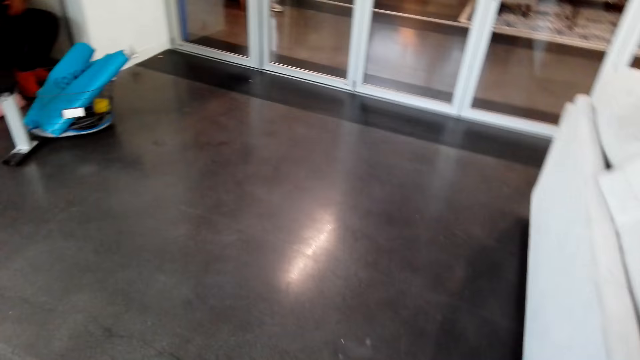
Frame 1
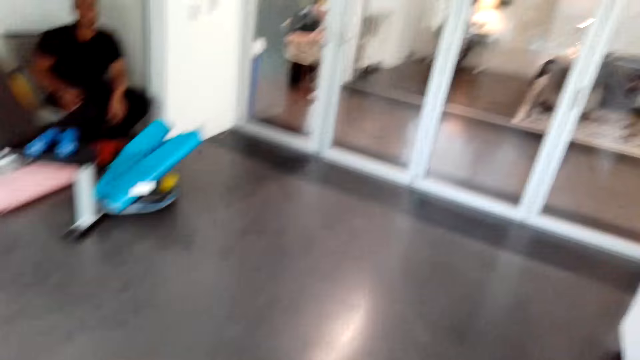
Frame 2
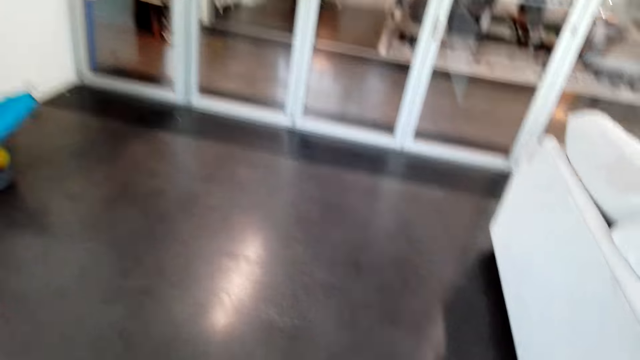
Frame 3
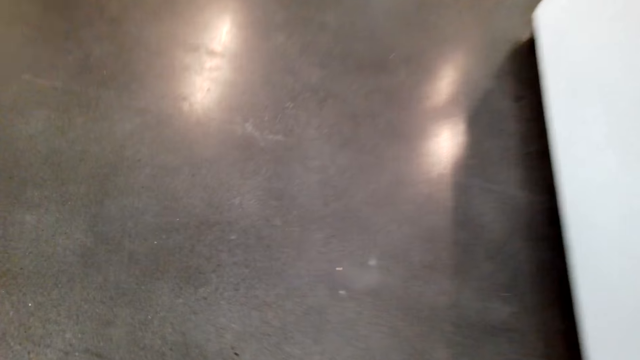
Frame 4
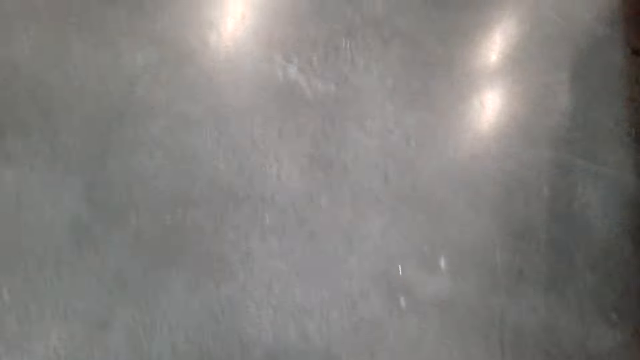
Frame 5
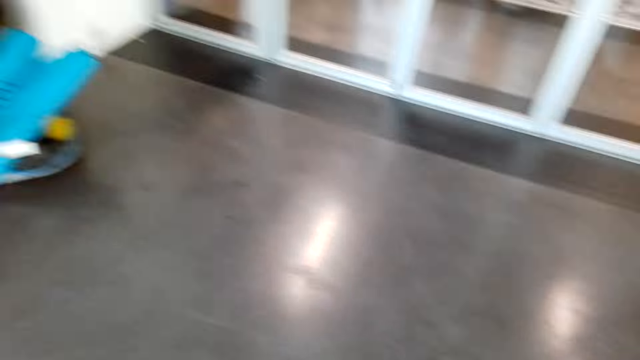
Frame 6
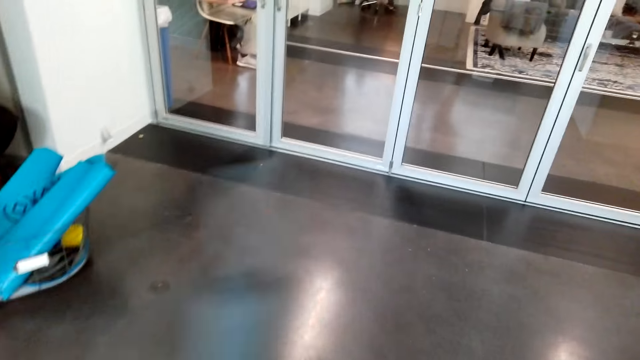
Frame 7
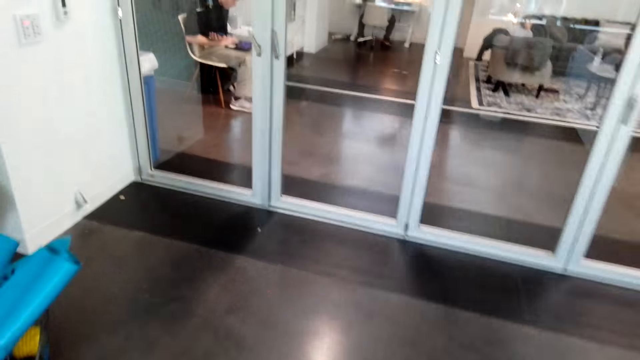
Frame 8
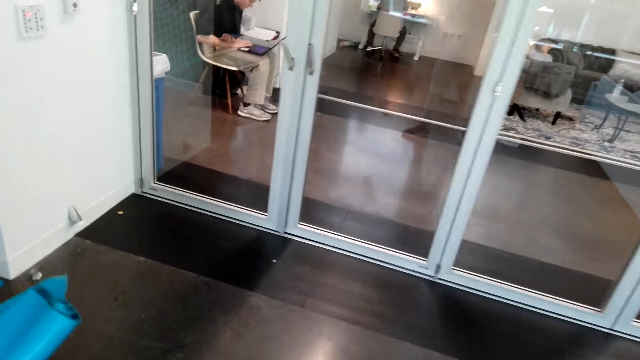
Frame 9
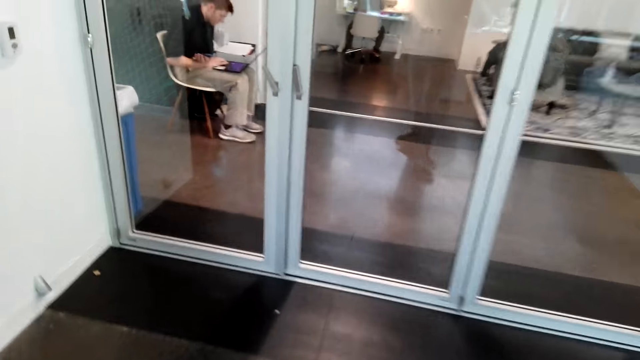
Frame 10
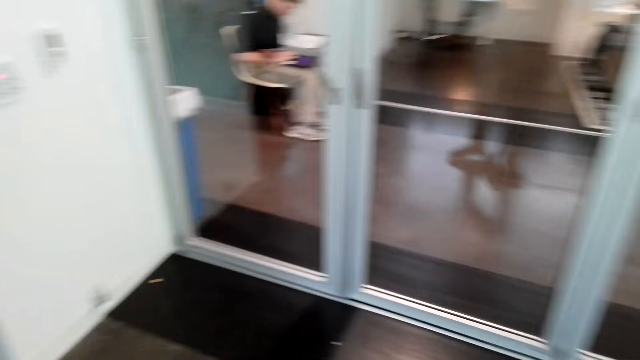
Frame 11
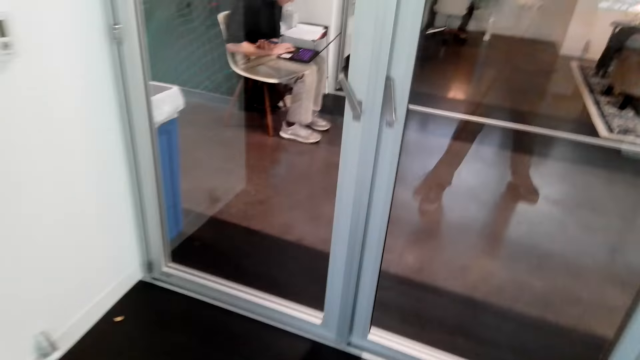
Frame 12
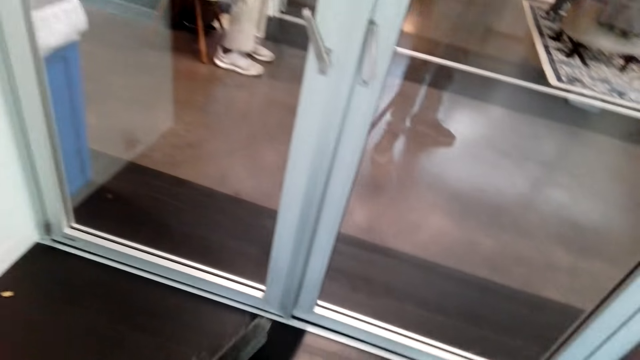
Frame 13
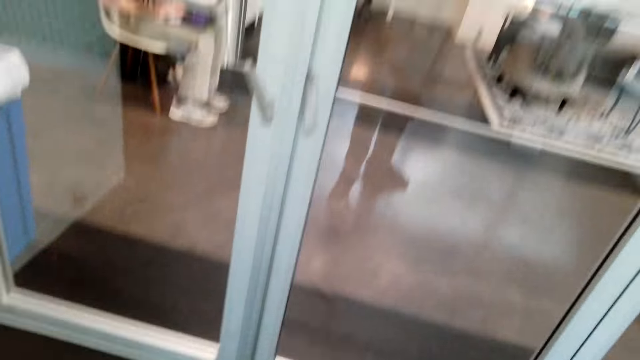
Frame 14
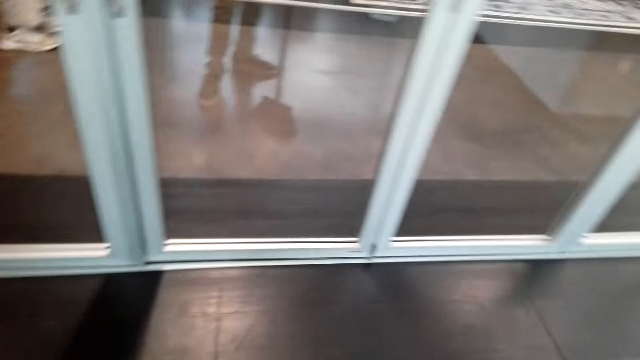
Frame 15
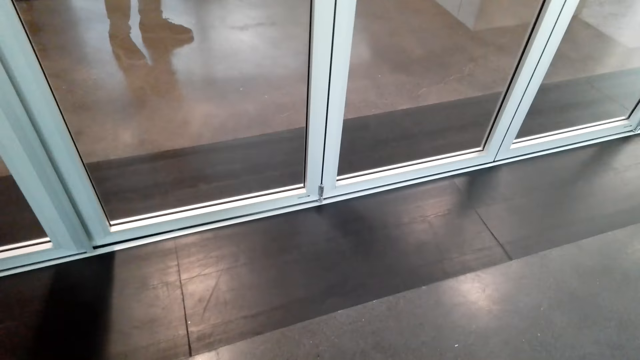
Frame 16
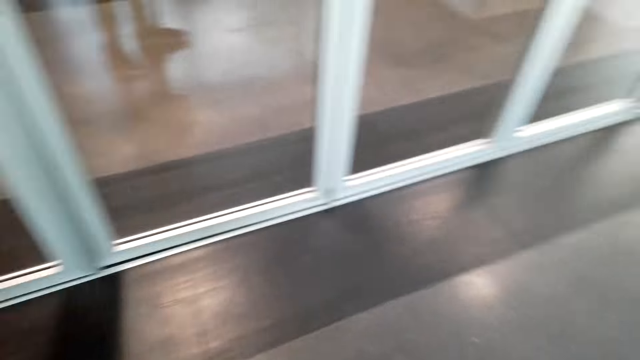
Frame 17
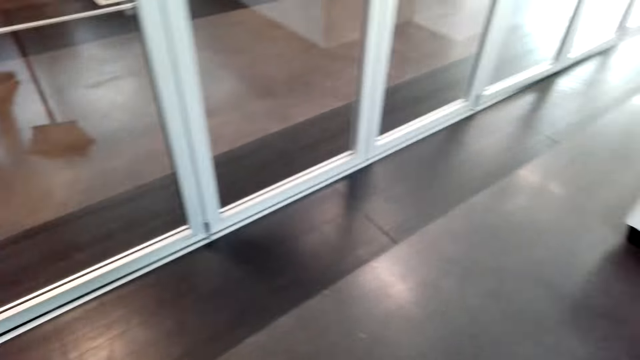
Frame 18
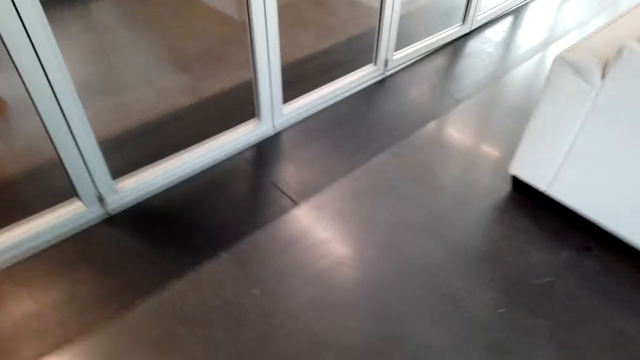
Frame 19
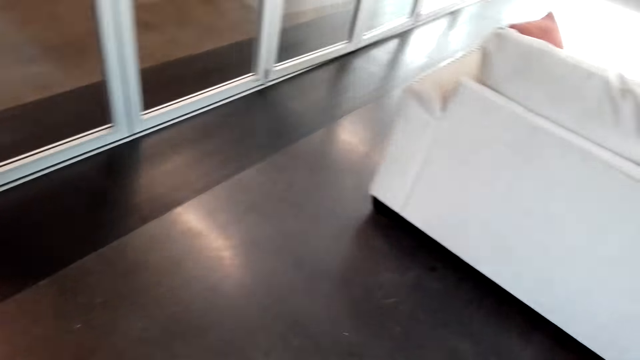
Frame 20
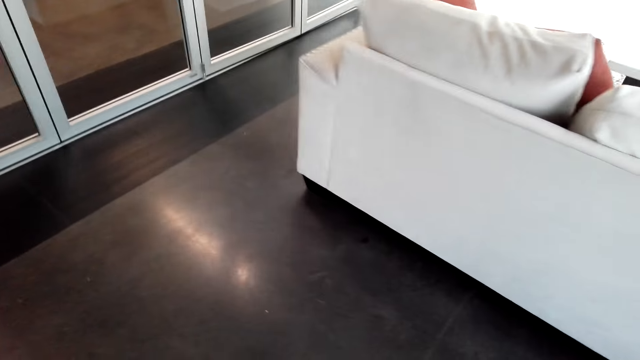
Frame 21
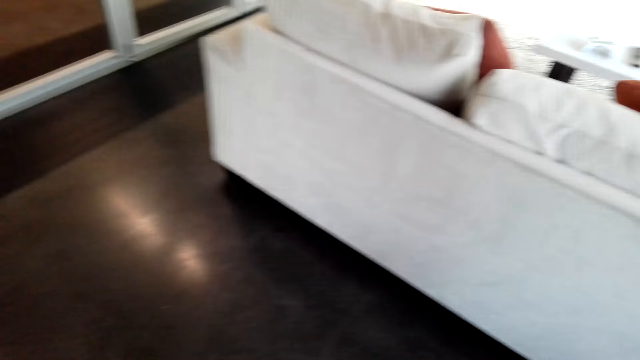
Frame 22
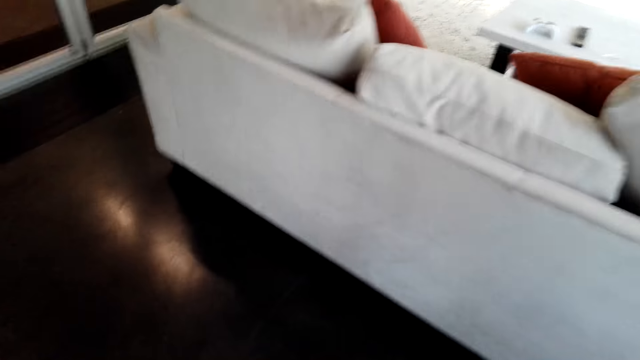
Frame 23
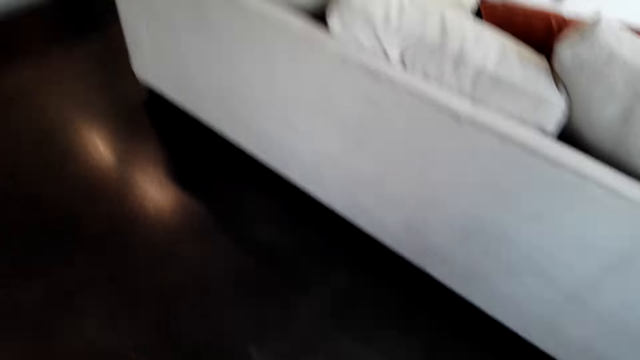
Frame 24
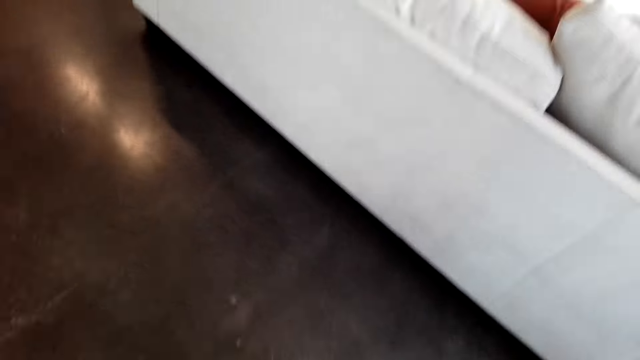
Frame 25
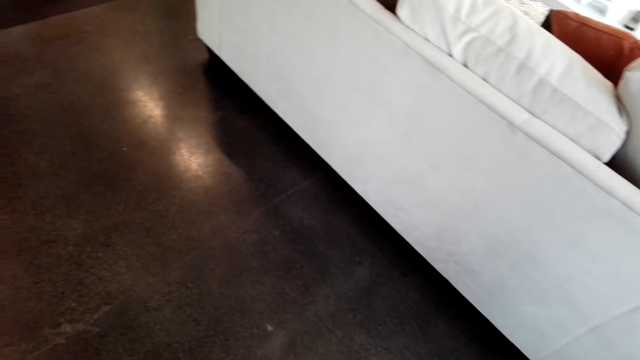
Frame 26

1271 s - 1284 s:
The camera wearer looks around and walks around. They sweep the house with the brush.

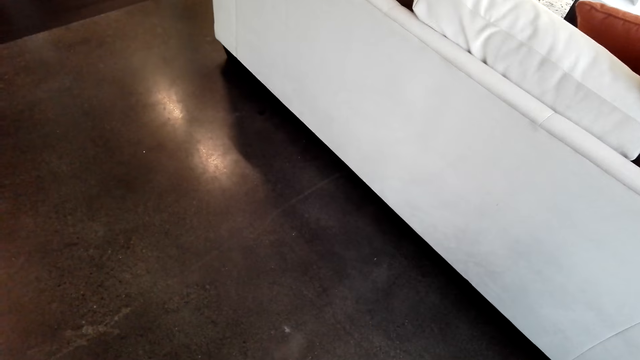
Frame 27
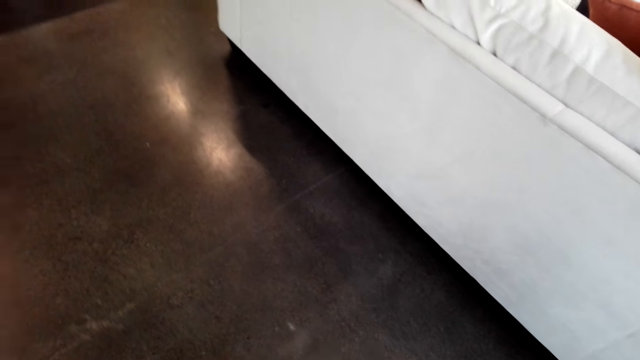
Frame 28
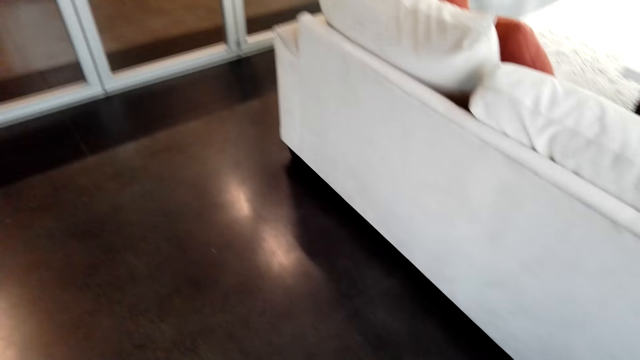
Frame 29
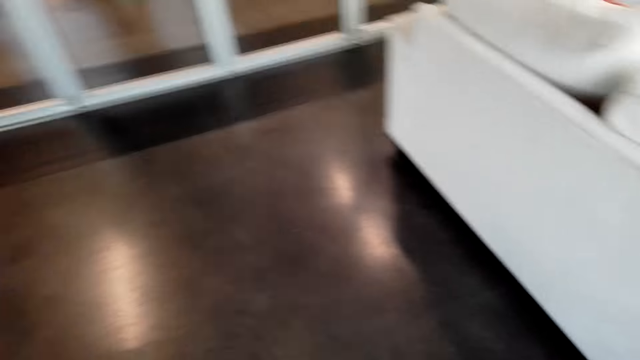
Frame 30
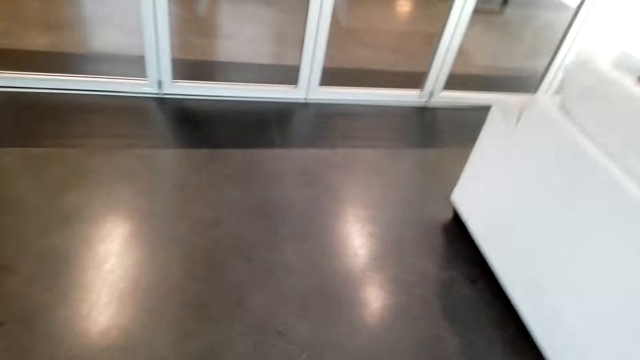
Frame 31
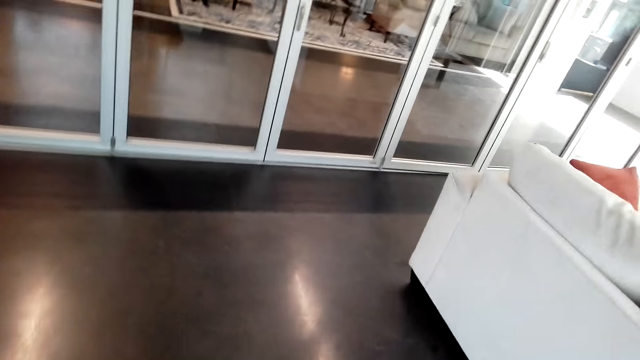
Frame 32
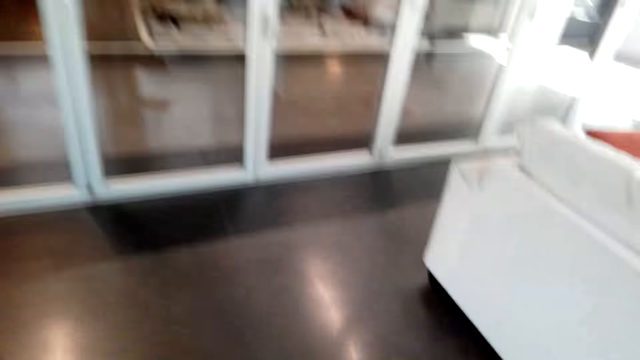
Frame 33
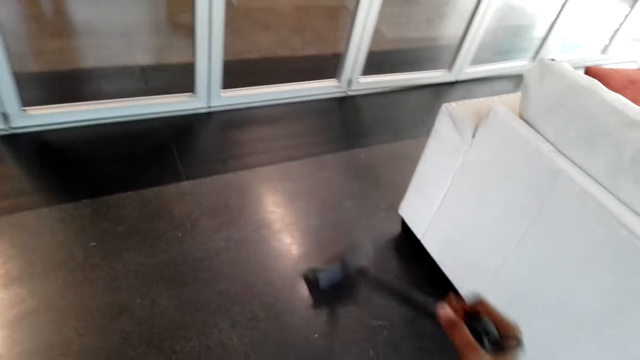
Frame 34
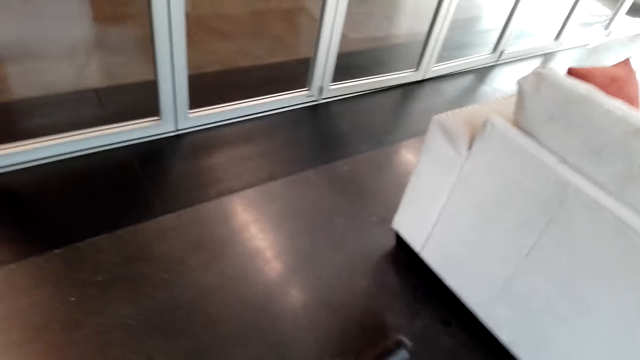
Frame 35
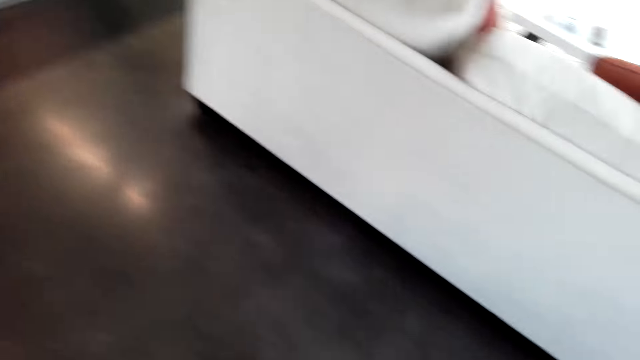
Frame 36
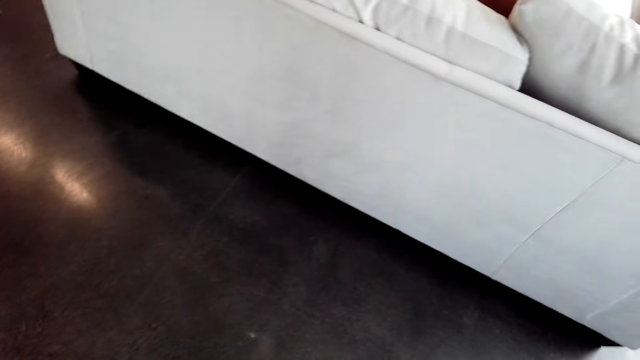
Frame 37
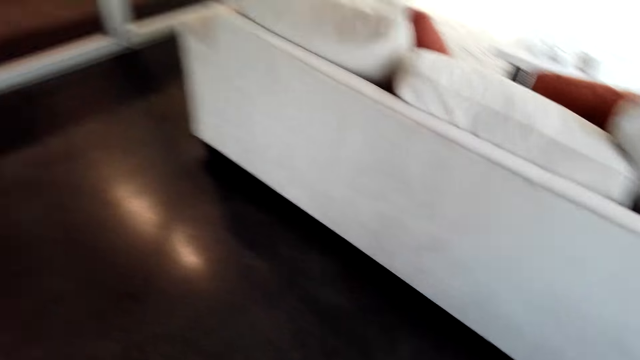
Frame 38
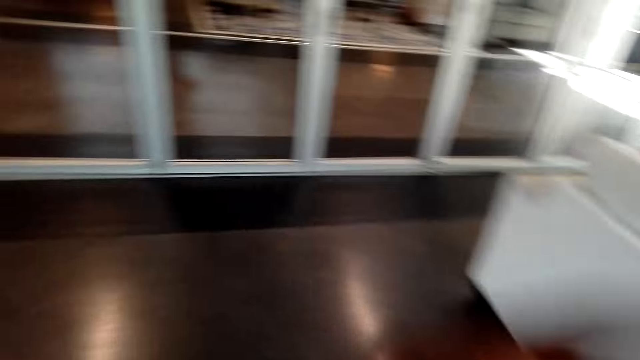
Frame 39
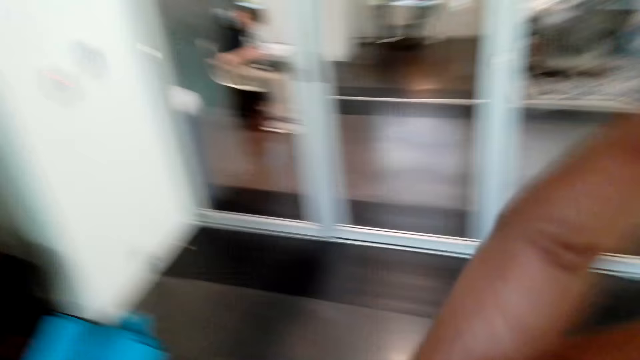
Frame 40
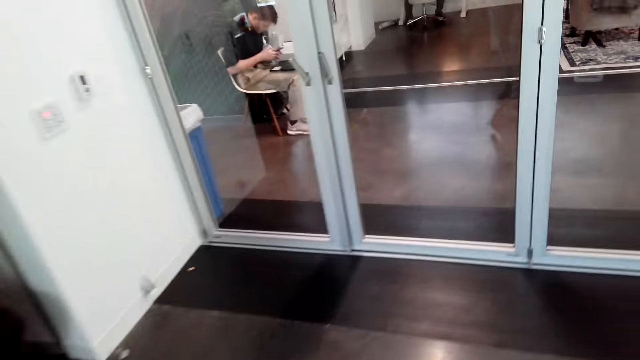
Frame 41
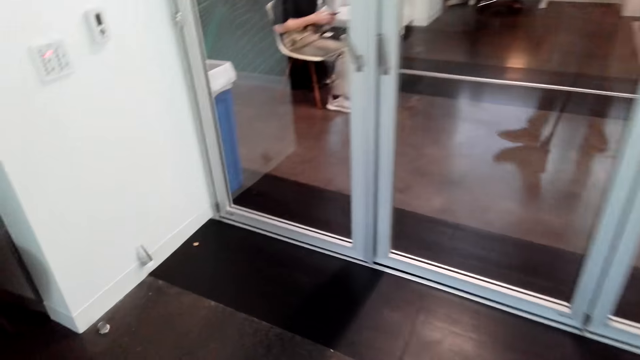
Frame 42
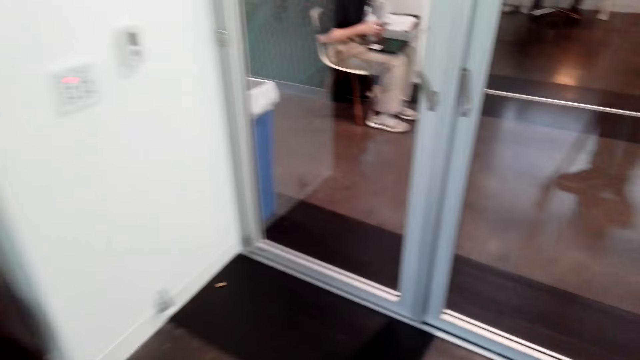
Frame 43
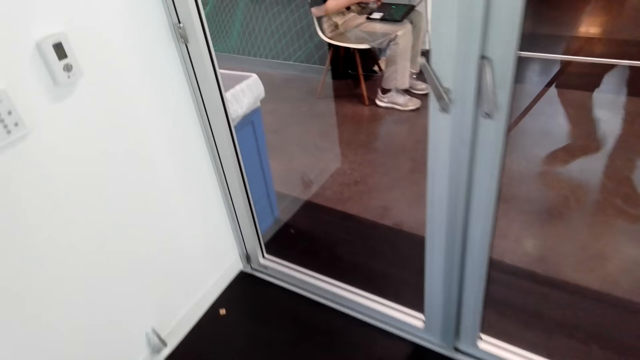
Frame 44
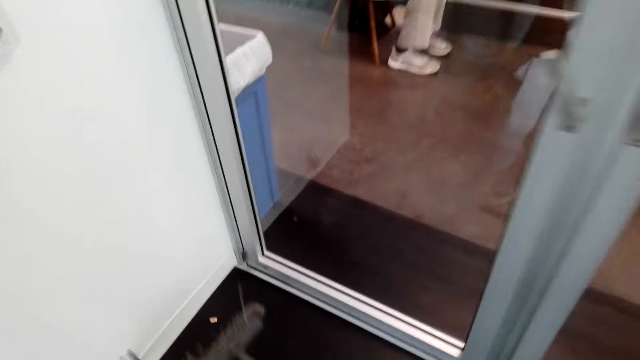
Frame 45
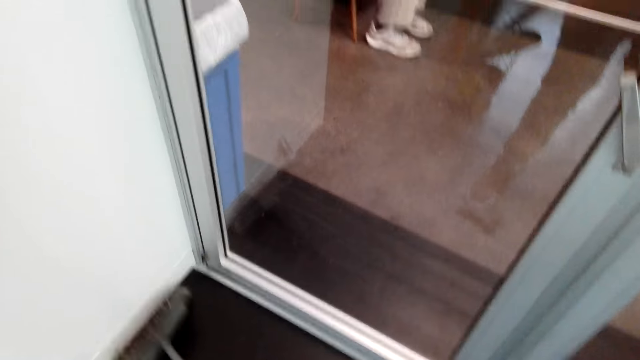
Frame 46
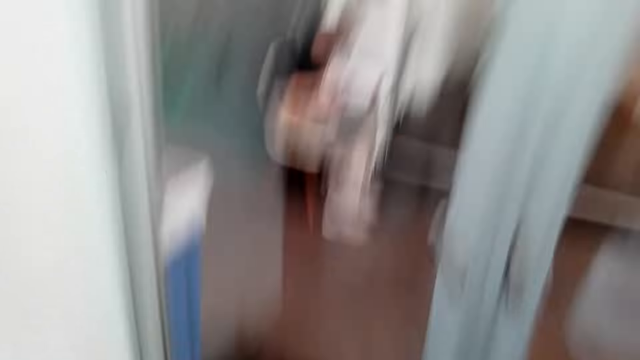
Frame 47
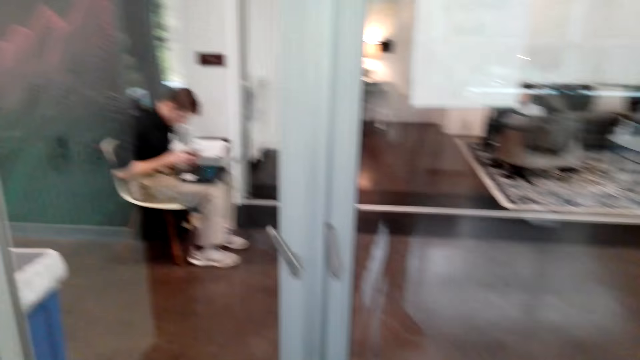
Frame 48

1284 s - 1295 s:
The camera wearer raises a hand. They walk around.
